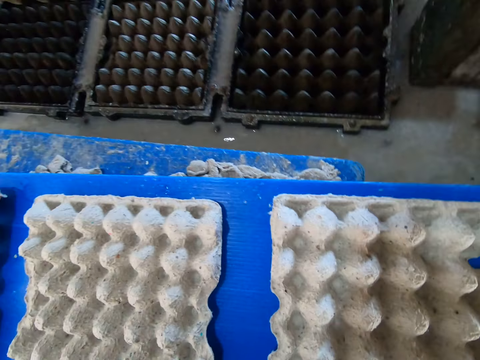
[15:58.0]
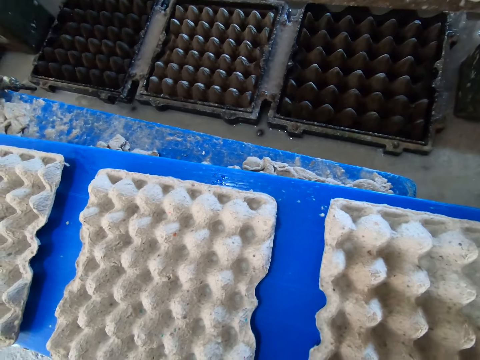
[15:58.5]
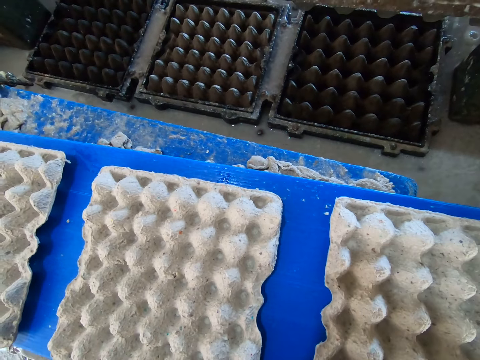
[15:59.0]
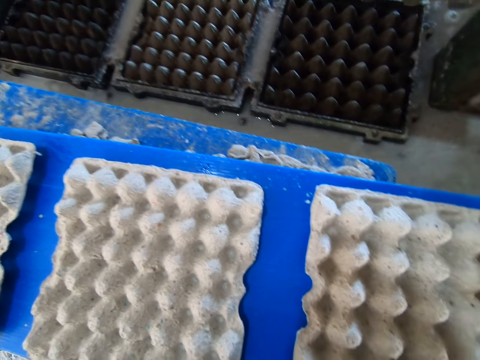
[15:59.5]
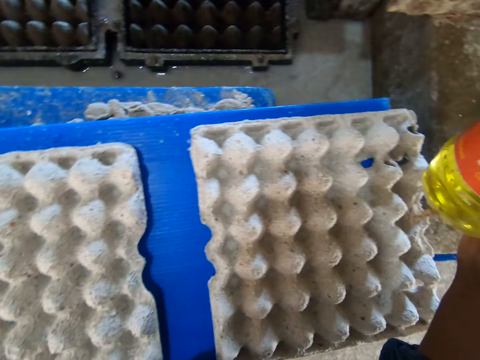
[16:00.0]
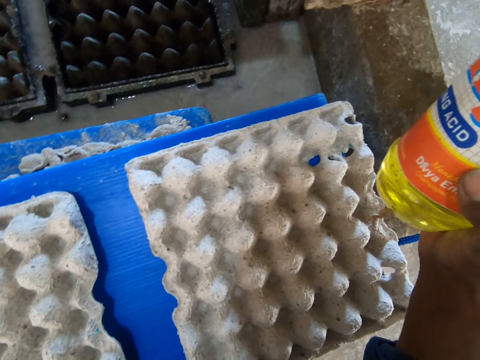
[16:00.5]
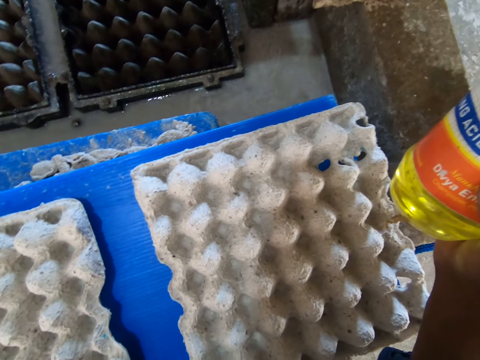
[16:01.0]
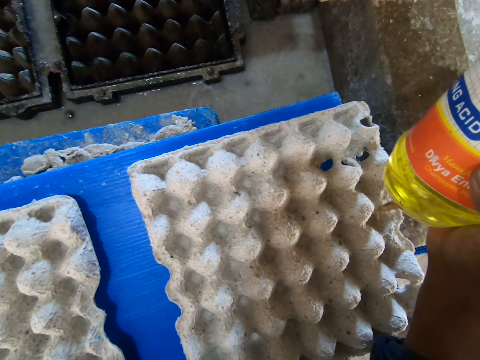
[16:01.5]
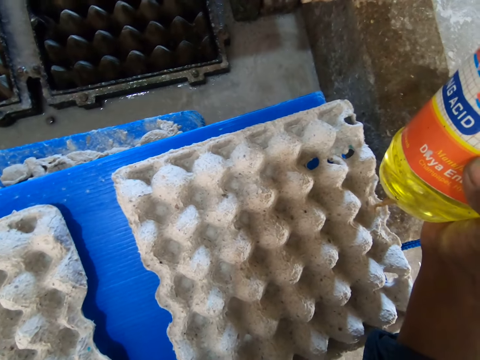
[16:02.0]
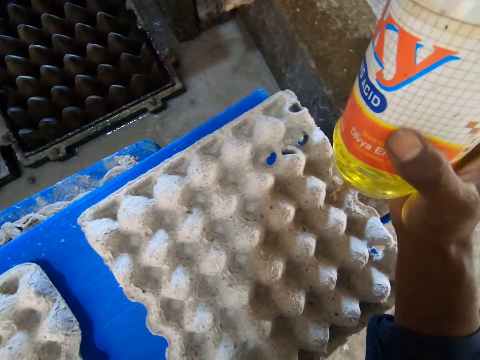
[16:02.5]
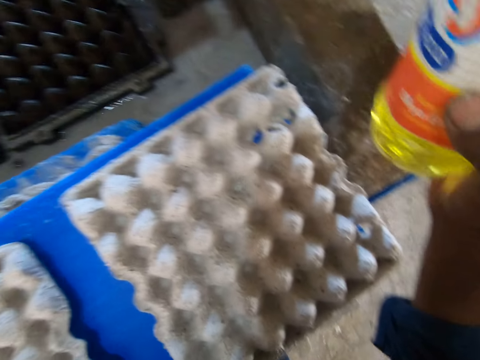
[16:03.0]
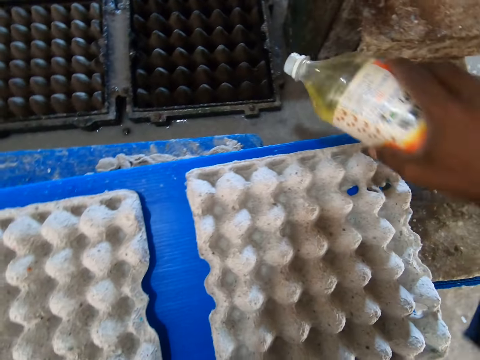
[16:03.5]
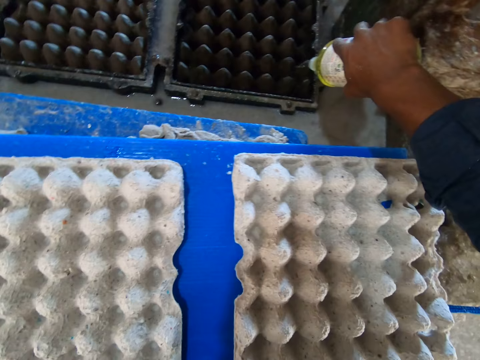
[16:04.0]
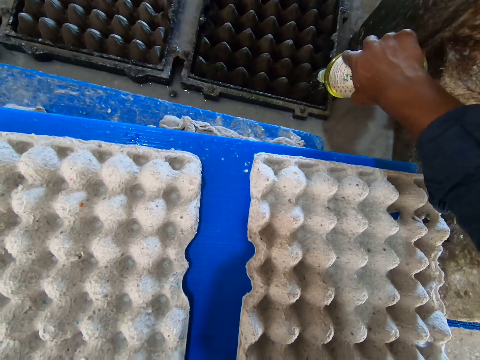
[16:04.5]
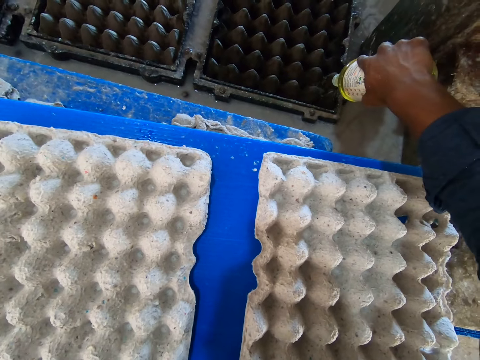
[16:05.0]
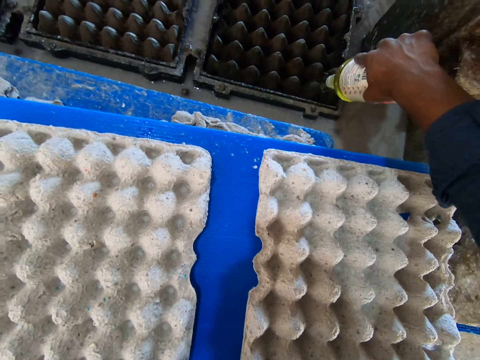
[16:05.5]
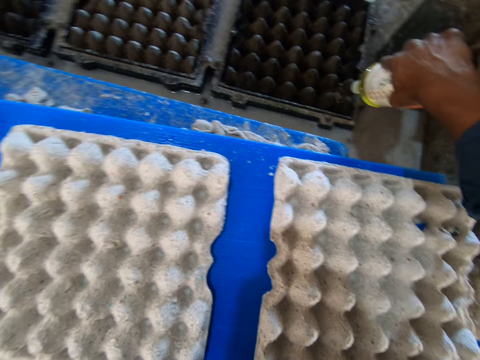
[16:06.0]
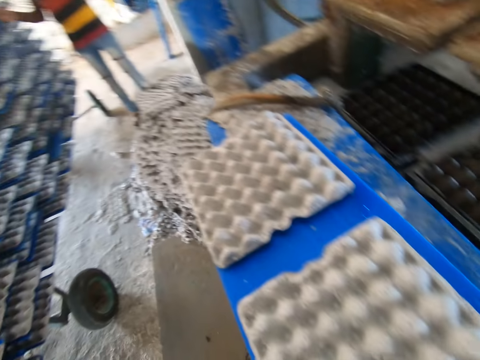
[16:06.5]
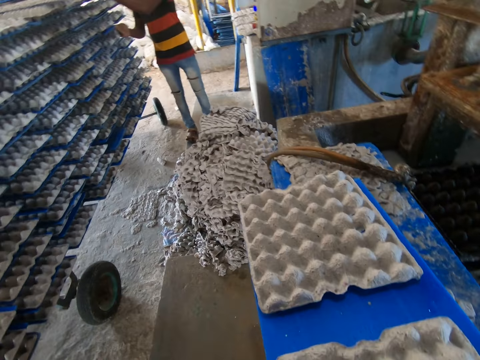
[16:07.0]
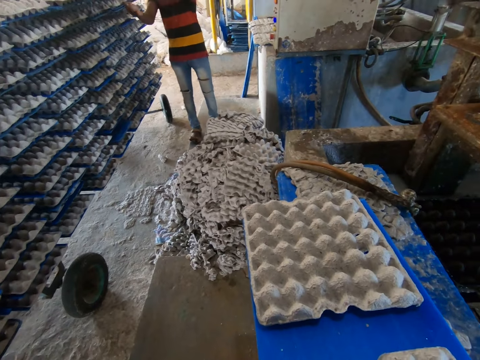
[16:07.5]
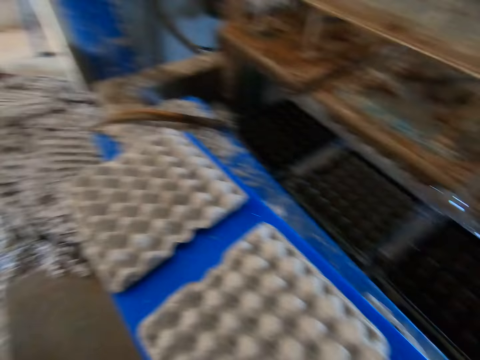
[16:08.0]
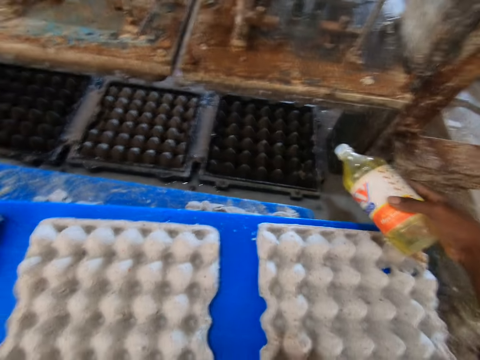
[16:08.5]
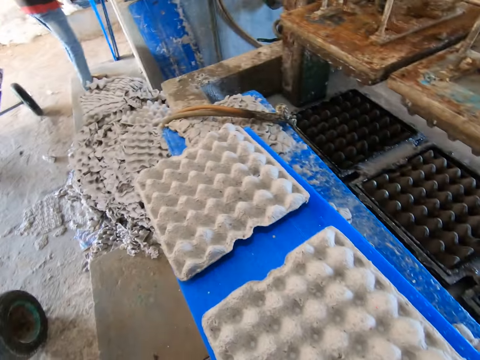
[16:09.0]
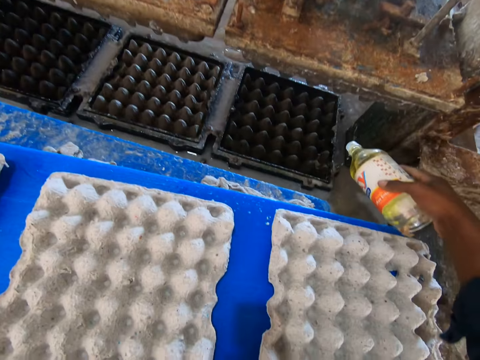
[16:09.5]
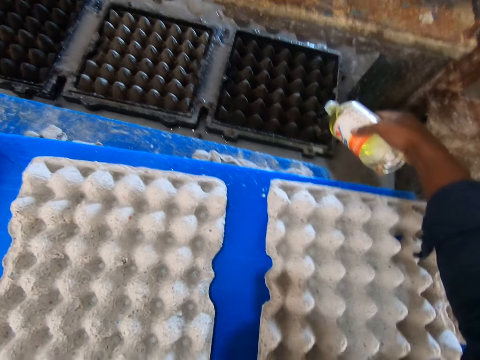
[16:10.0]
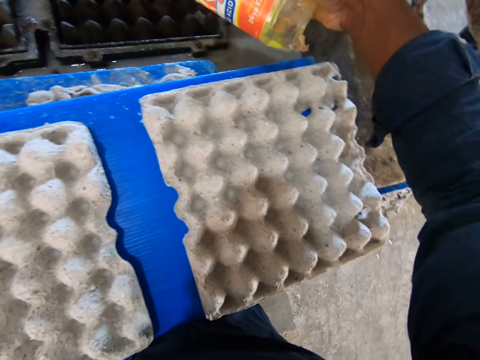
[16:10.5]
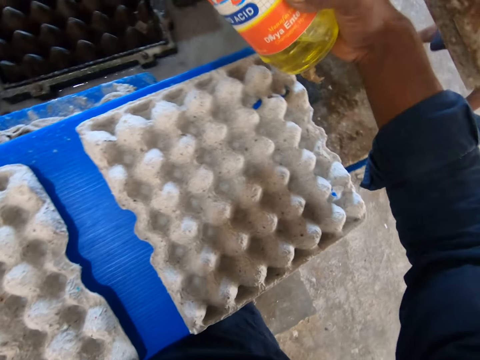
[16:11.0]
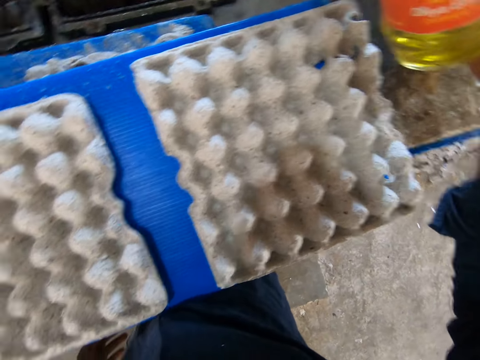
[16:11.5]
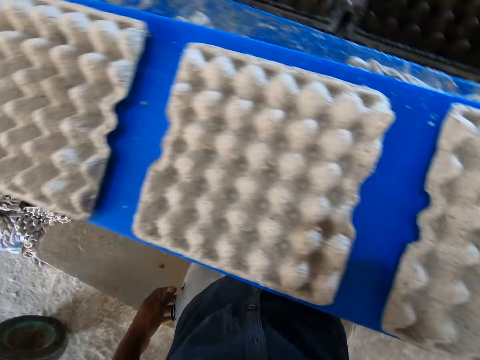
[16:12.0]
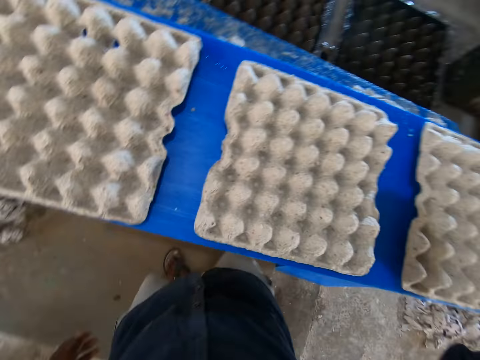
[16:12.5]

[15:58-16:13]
The camera wearer looks around. He pours the acid from the bottle in his right hand on the pulp molding machine or baking tray.

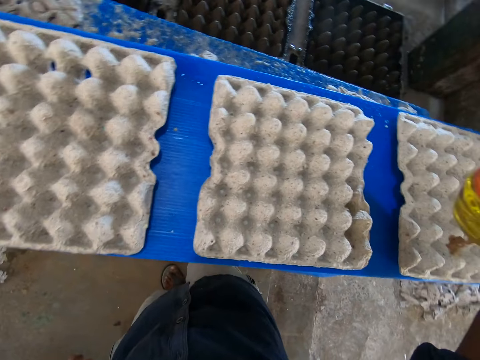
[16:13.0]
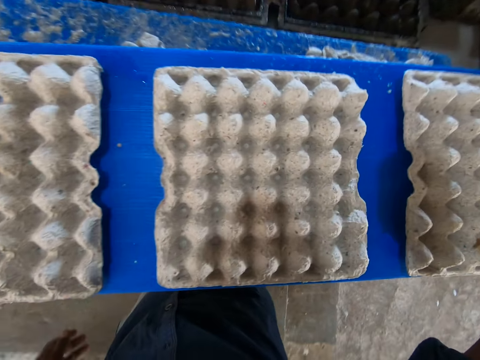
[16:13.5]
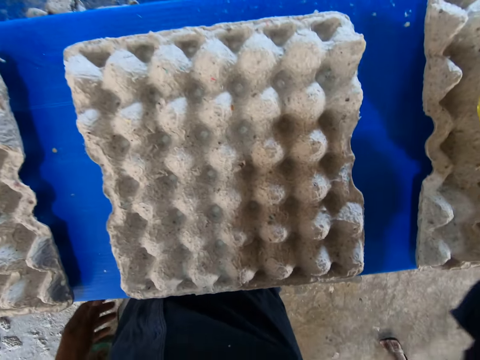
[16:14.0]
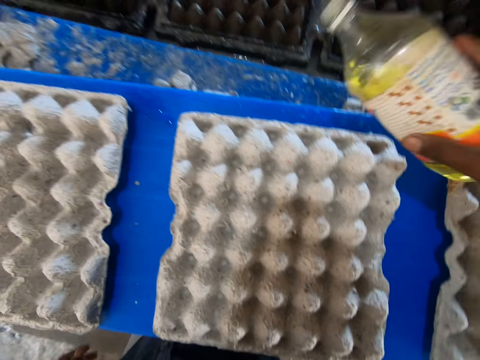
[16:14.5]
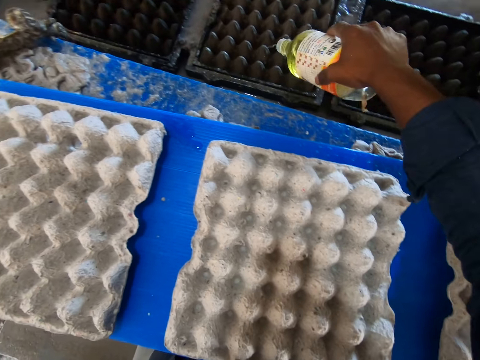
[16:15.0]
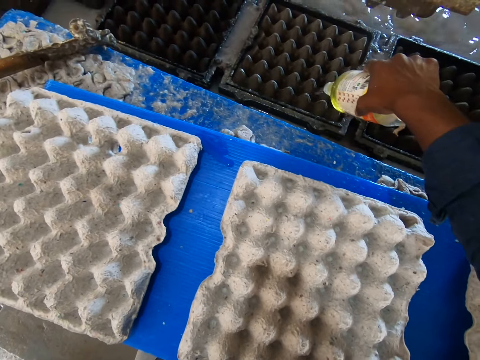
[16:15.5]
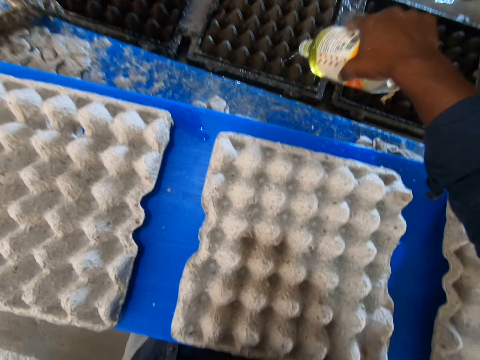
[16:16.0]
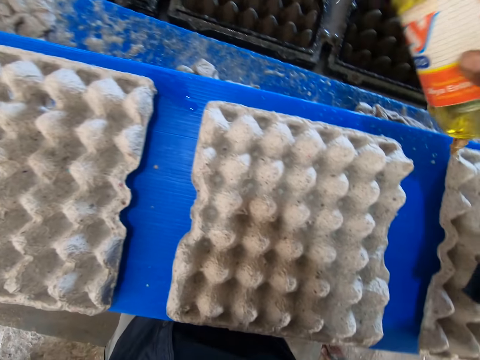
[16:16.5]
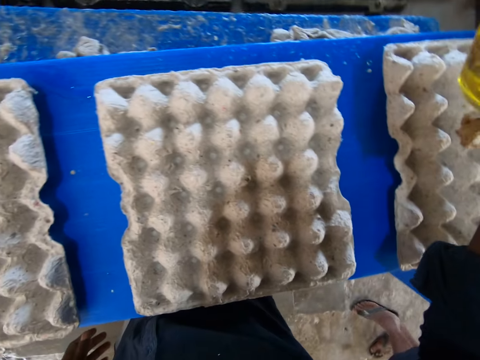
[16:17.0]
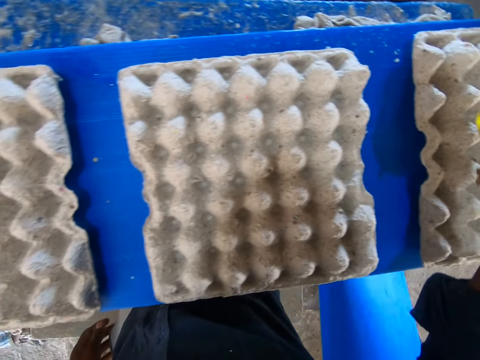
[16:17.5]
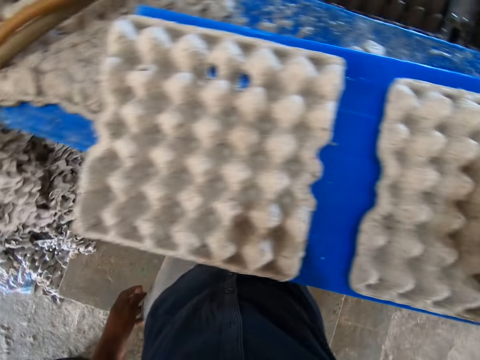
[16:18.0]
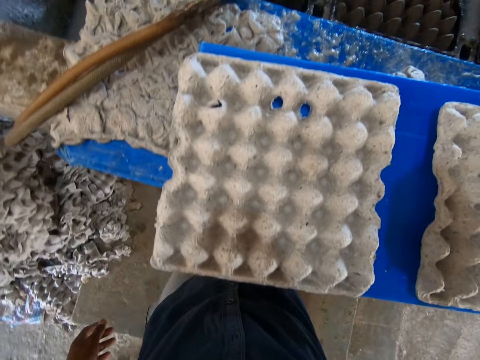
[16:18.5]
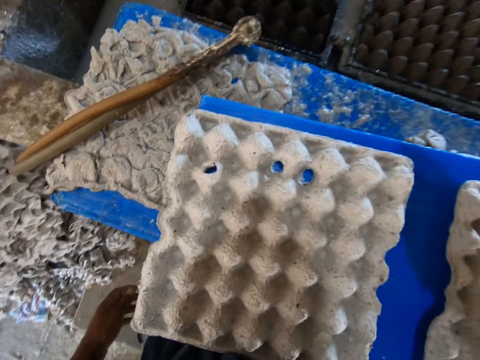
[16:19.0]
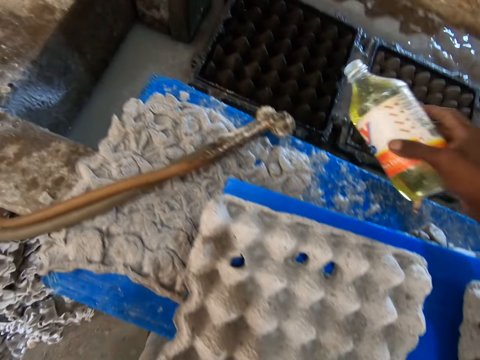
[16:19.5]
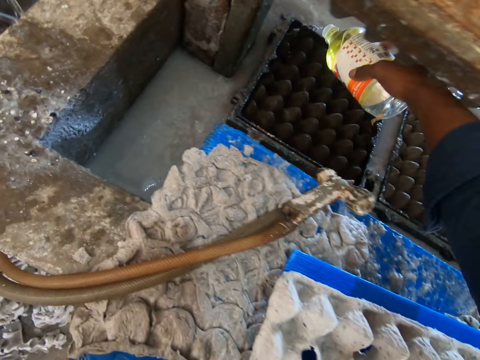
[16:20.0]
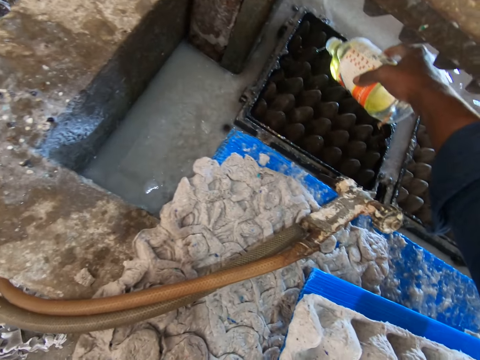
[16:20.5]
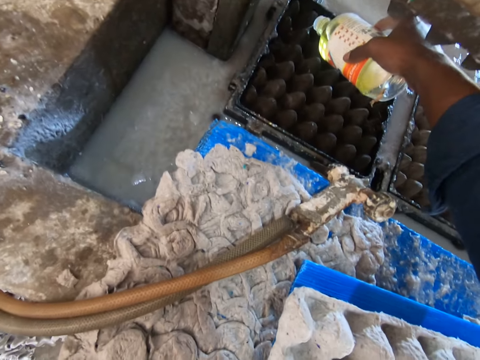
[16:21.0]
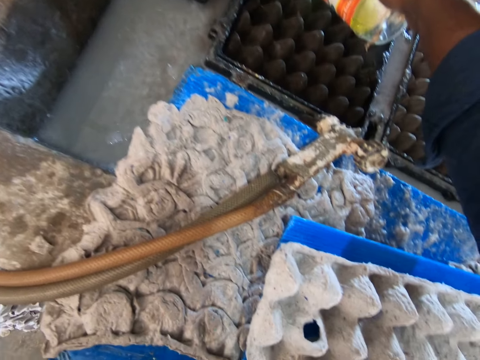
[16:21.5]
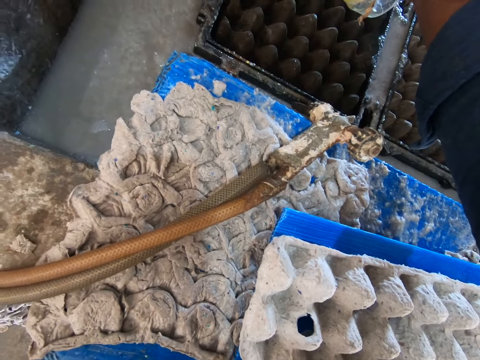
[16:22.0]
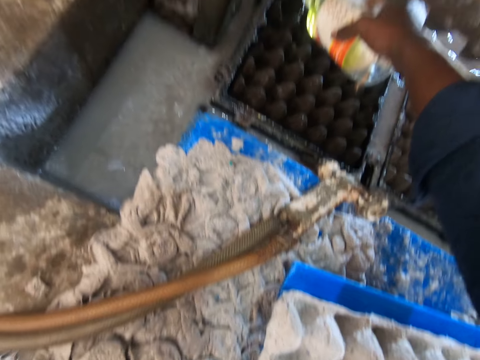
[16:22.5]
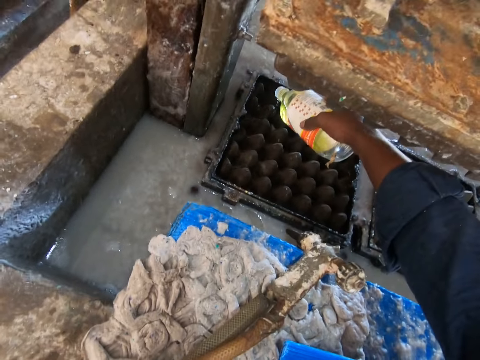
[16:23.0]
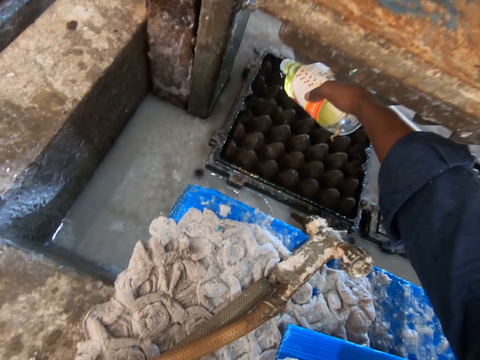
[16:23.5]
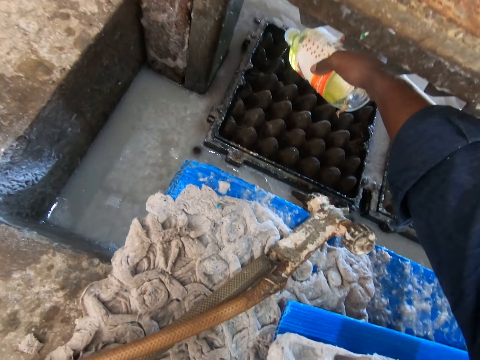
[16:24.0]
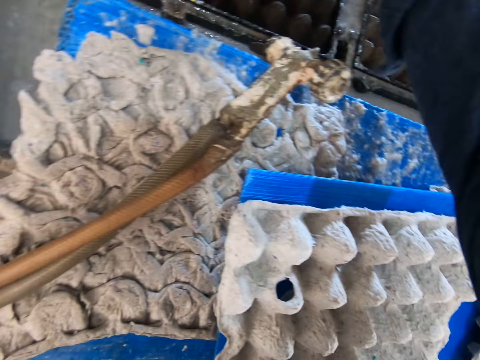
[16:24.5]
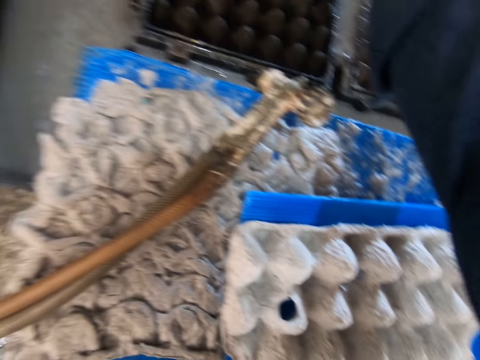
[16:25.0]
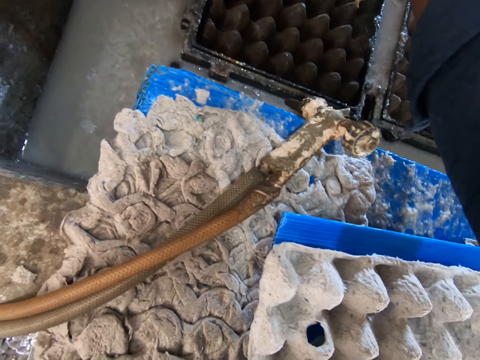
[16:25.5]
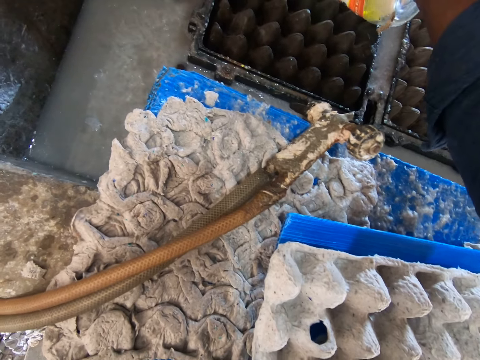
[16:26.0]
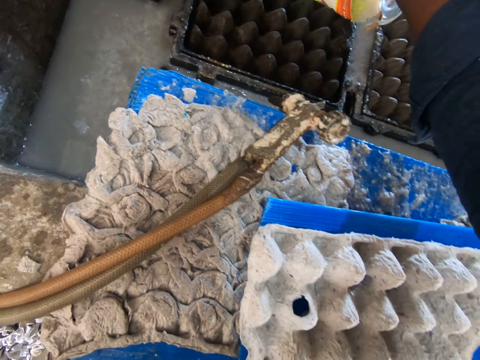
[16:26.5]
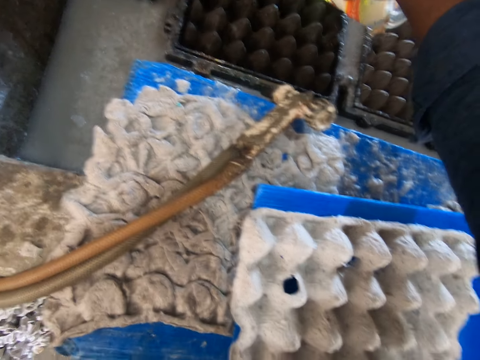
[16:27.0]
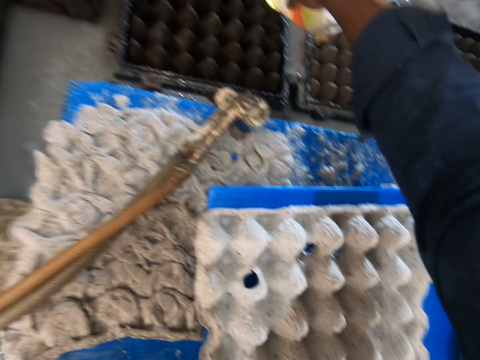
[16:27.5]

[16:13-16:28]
The camera wearer pours the acid from the bottle in his right hand on the pulp molding machine. He pours the acid again.
